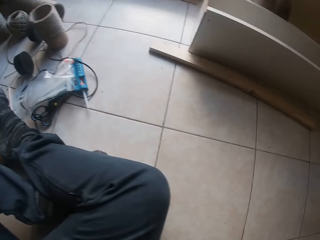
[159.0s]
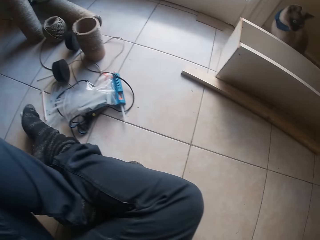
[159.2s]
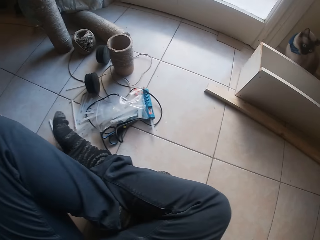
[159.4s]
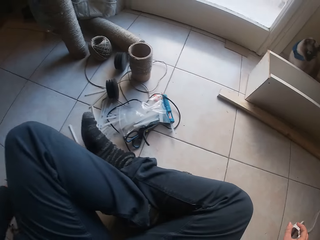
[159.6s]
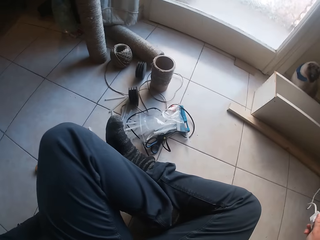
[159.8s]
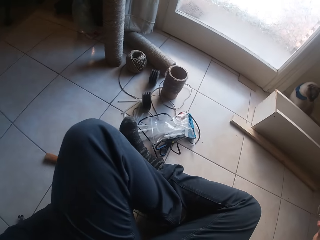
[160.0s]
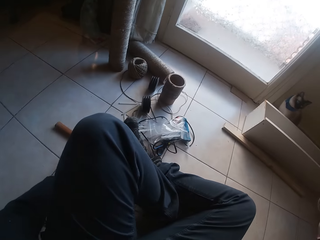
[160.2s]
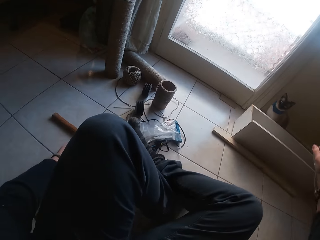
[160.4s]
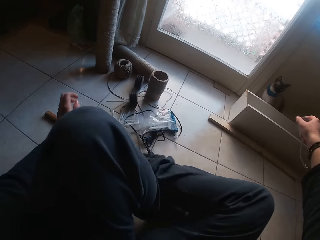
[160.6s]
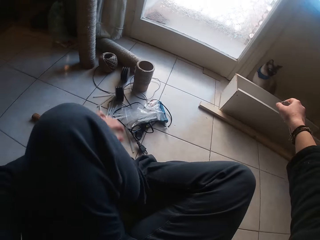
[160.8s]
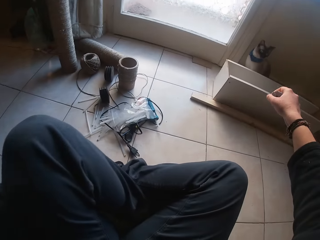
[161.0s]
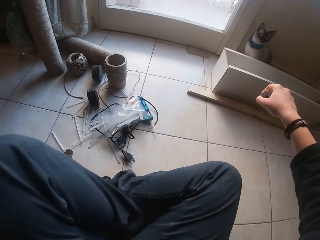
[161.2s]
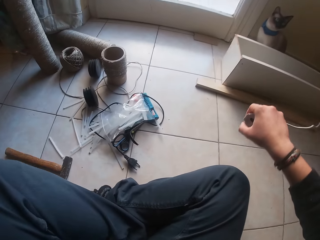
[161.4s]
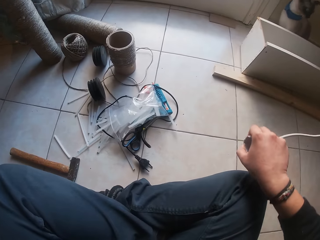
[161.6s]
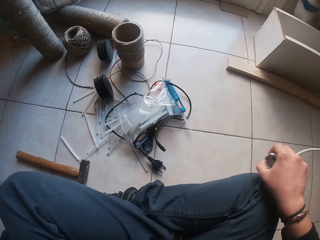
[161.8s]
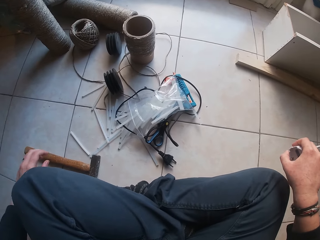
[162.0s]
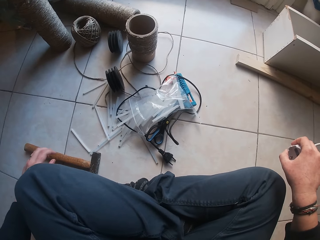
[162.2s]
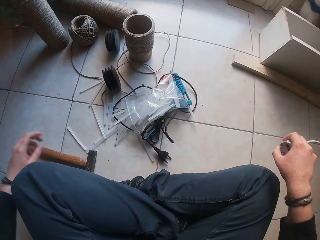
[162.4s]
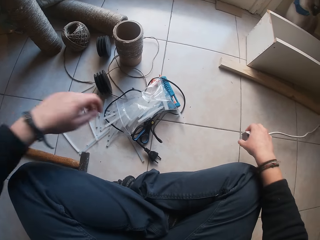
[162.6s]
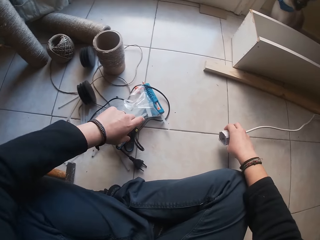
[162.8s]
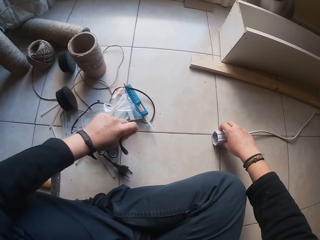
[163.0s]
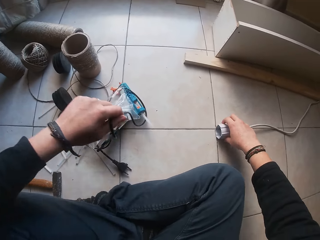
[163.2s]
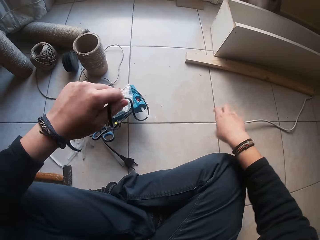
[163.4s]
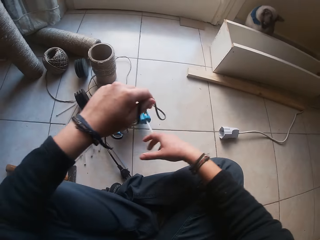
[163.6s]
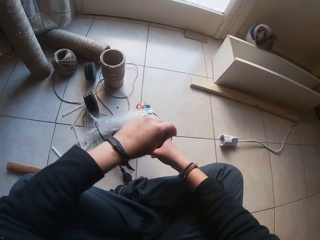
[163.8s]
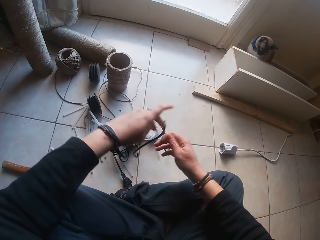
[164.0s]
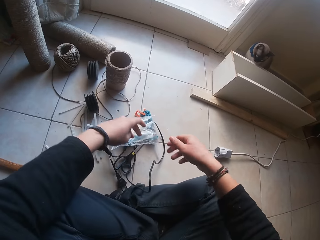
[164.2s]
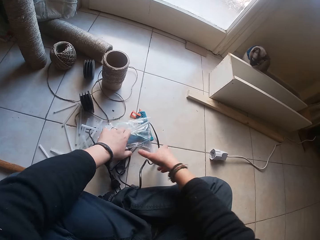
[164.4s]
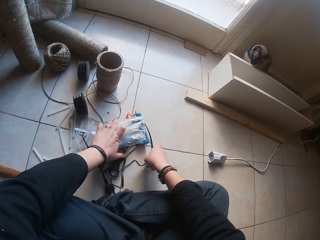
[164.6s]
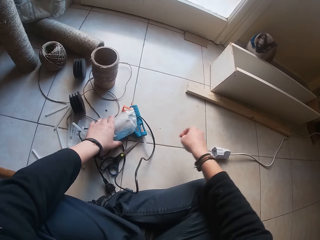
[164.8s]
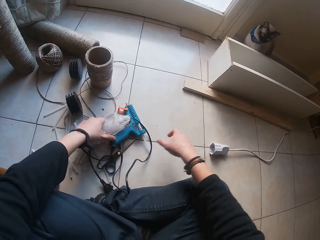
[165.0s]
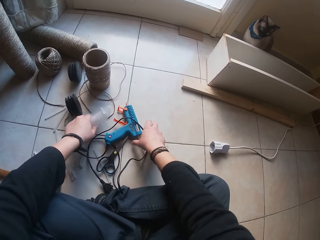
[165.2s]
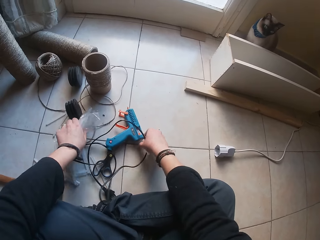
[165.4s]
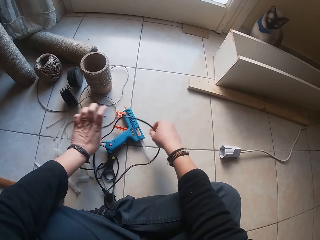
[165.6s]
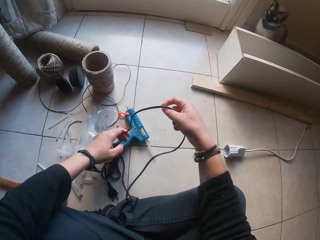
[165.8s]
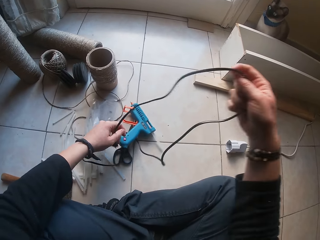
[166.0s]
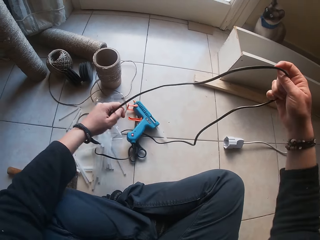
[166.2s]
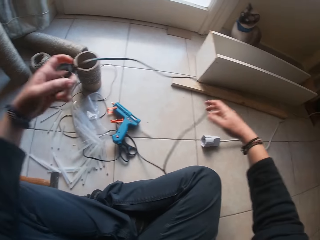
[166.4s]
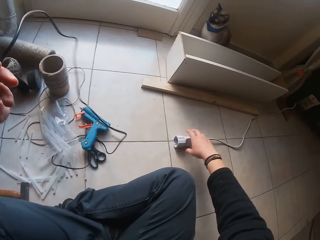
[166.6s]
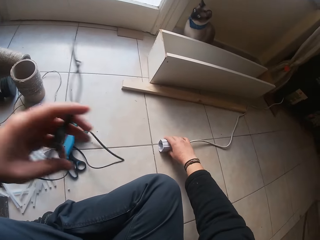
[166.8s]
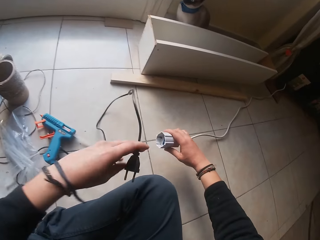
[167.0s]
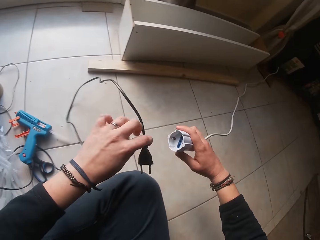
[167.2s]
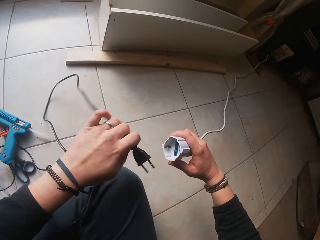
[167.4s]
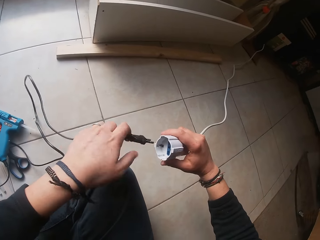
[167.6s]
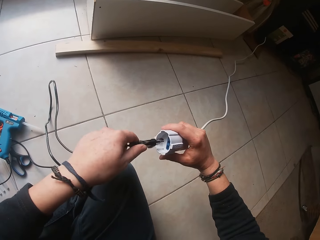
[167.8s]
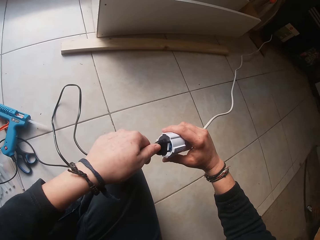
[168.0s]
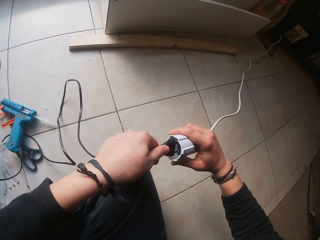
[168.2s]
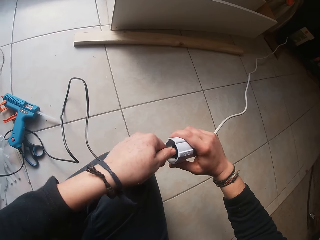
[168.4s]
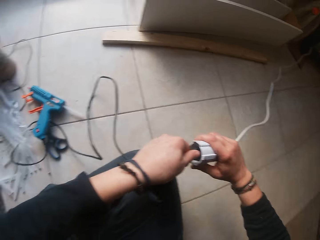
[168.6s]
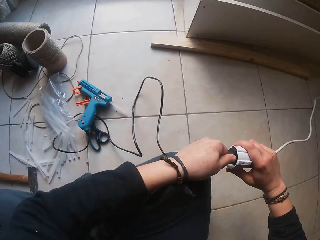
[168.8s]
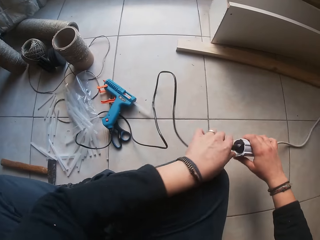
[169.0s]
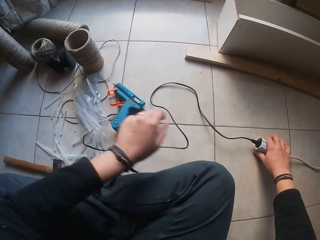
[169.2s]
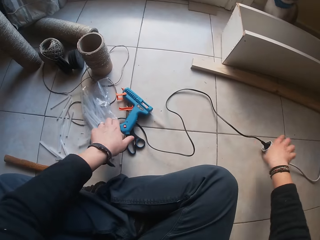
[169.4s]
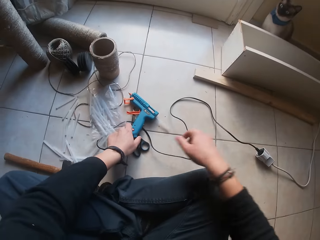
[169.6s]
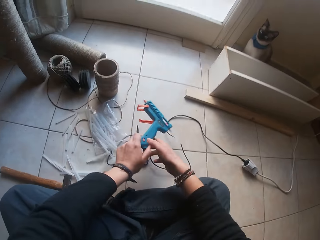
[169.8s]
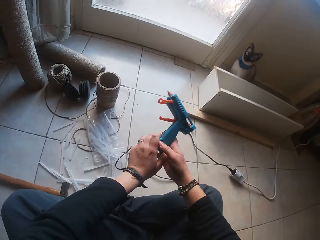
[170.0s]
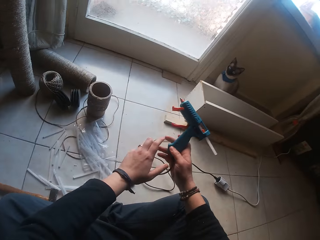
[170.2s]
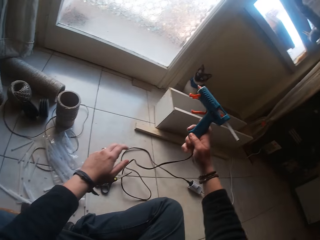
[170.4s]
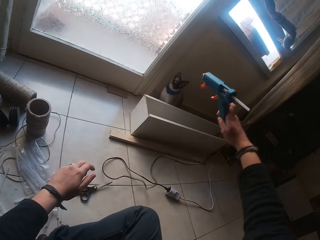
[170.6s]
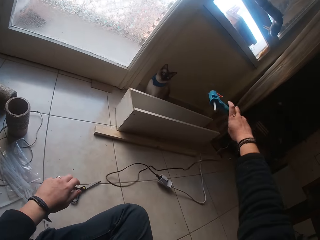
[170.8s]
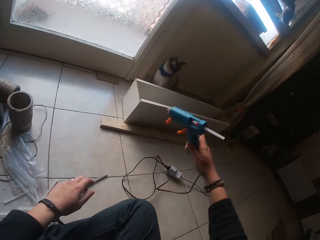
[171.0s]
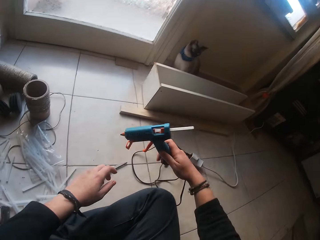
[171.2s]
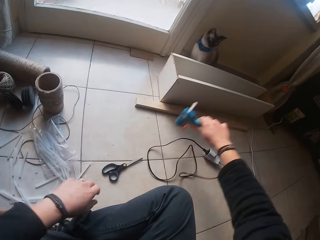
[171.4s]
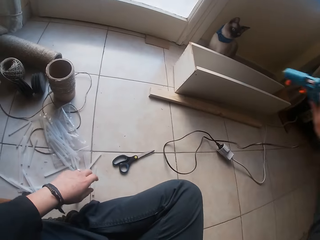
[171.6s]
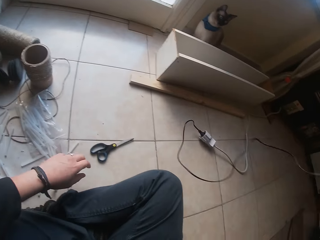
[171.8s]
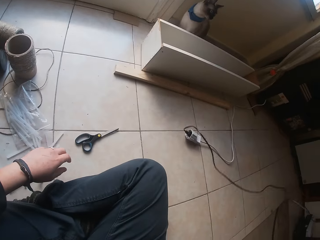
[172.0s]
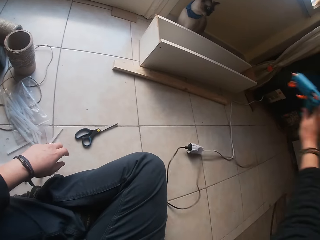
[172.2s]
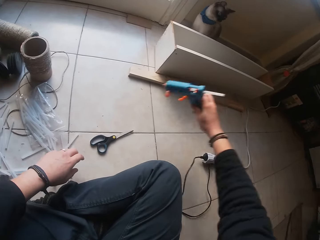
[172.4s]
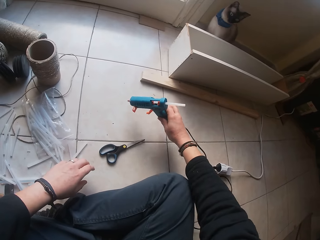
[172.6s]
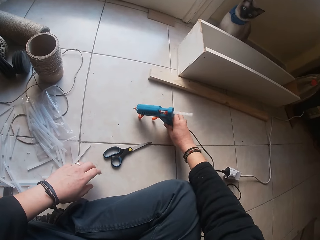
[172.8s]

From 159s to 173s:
The camera wearer picks up a wired socket on the floor with his right hand. He pulls a cable. He moves the hammer on the floor with his left hand. He untangles the heat gun plug with both hands. He drops the wired socket on the floor with his right hand. He hits the rubber cover with his left hand. He picks up the wired socket on the floor with his right hand. He connects the heat gun plug to the wired socket with his left hand. He drops the connected heat gun plug on the floor with his right hand. He picks up the heat gun with both hands from the floor. He holds the heat gun with his right hand.

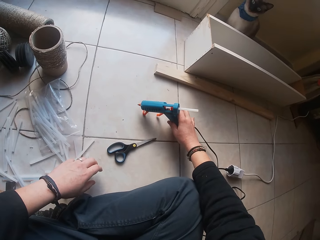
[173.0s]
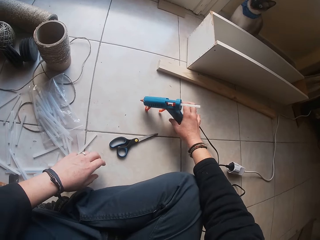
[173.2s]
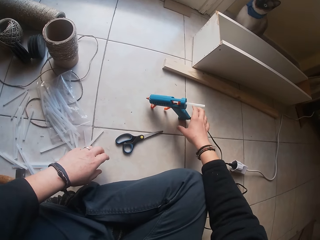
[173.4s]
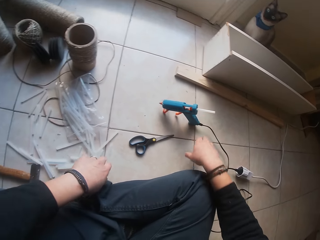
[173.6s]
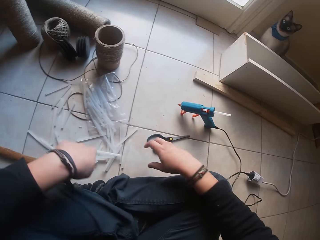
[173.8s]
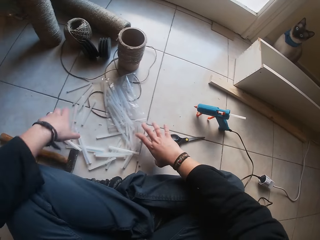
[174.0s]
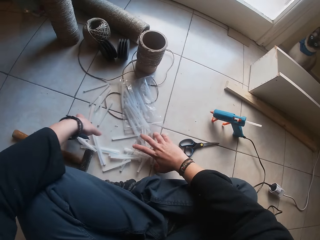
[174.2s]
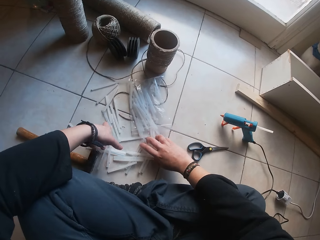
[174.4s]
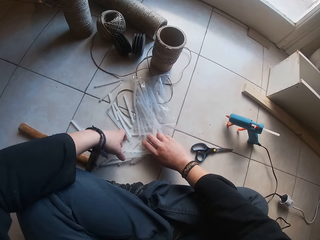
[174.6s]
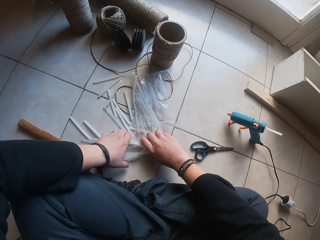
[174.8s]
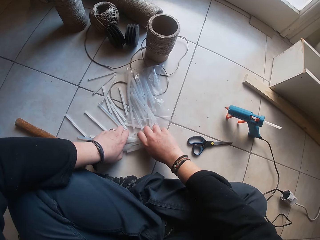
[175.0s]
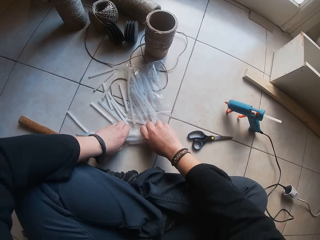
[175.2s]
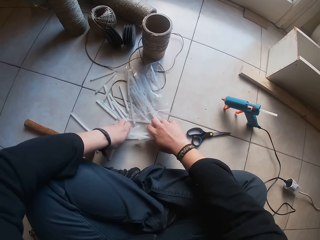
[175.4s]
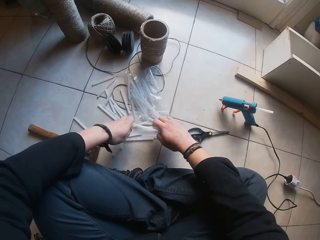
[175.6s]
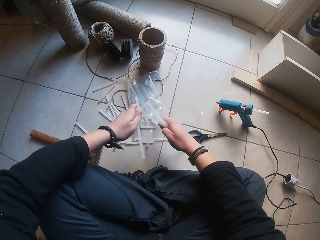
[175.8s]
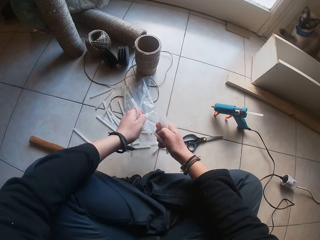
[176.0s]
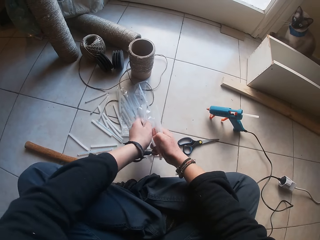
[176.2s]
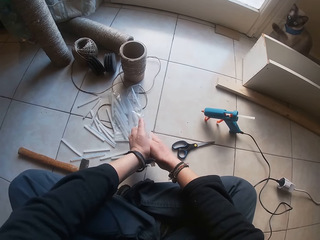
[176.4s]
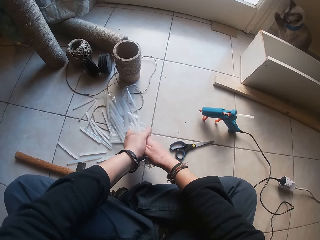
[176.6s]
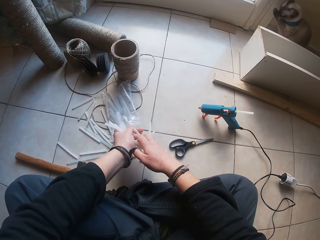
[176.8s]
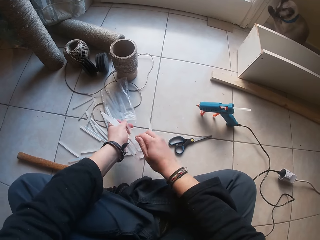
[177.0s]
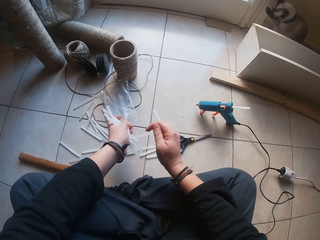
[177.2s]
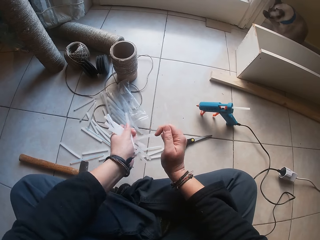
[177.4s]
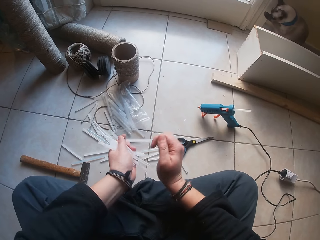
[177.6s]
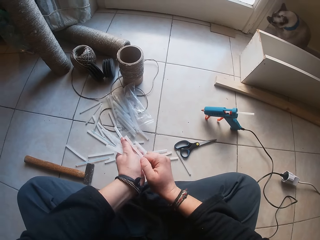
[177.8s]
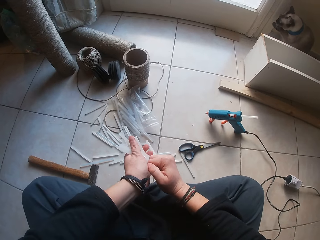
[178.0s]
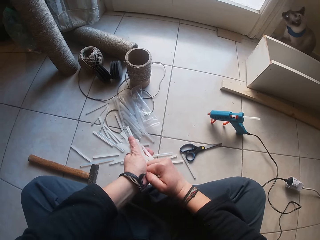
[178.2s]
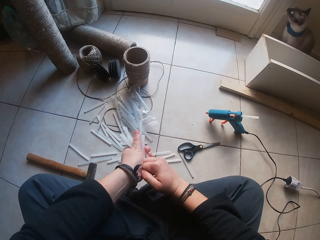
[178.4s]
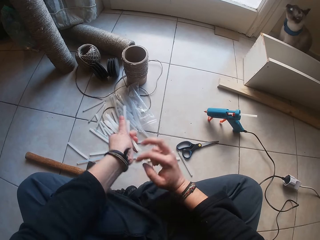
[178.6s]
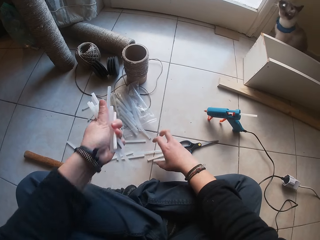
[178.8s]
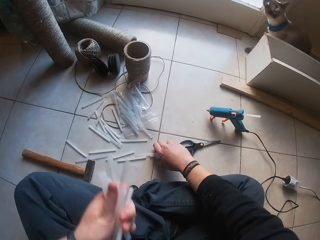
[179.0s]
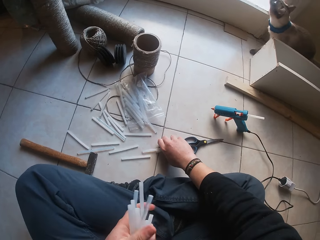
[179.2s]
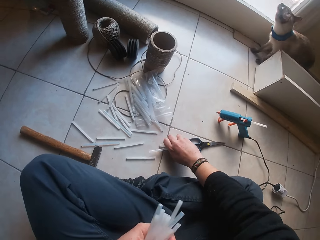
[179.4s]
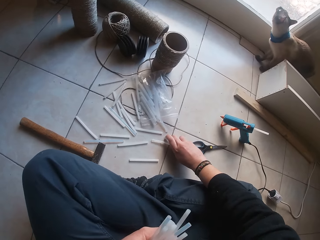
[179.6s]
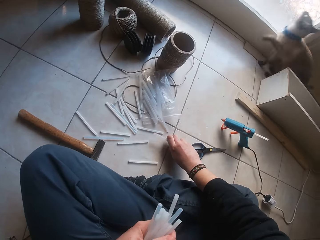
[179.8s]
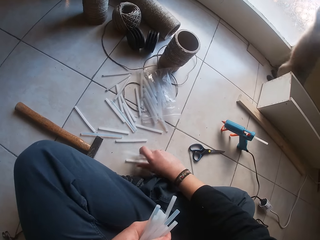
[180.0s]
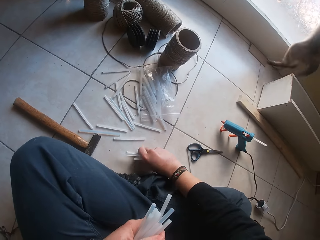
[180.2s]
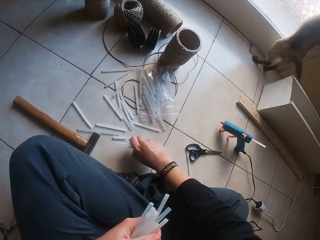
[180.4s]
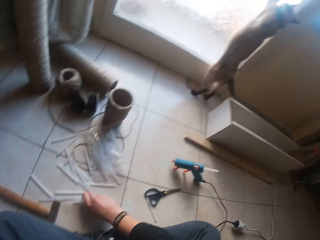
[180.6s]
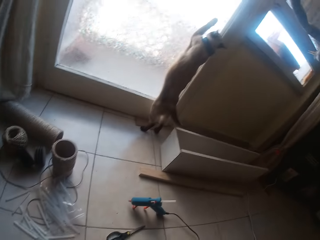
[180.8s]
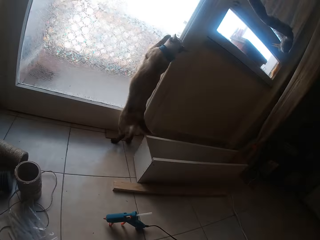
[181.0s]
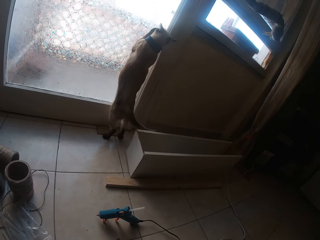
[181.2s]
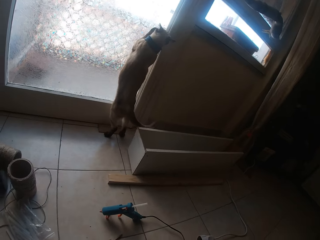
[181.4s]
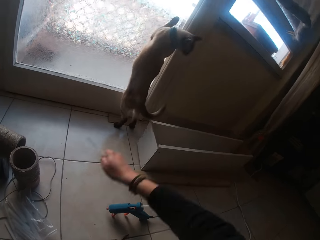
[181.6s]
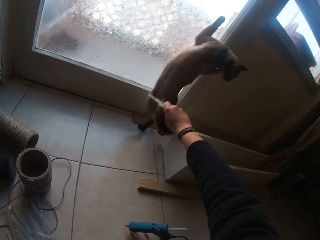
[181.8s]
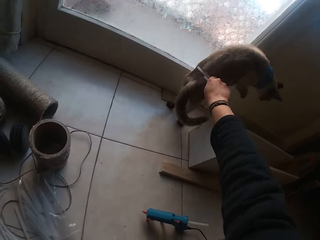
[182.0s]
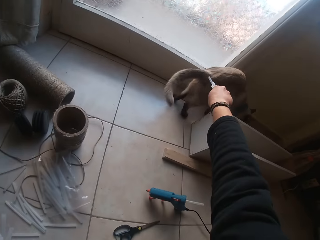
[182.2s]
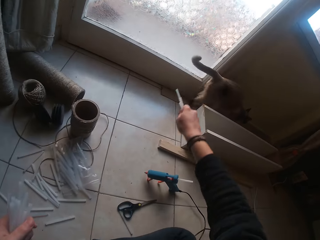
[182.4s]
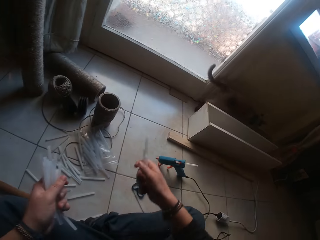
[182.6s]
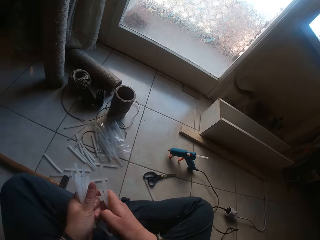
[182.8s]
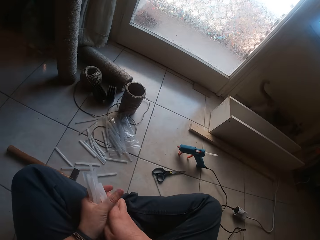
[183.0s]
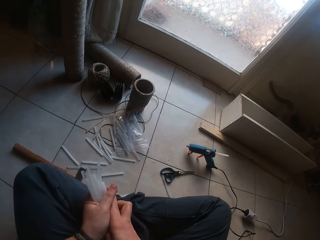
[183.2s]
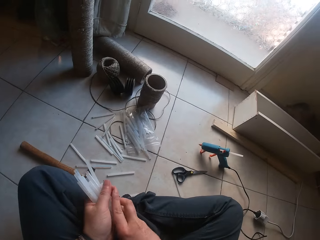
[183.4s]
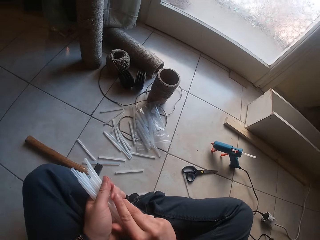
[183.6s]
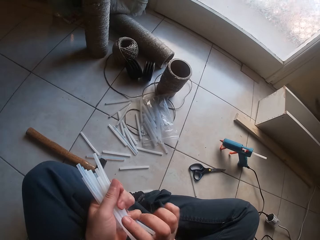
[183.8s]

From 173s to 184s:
The camera wearer drops the heat gun on the floor with his right hand. He packs the straw on the floor with both hands. He picks up lacing wires. He packs the straw on the floor with his right hand. The cat limps on the door. The camera wearer touches the cat with the straw in his right hand. He hits the cat with the lacing wire. He puts the straw in his right hand in his left hand.
